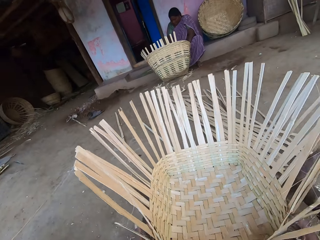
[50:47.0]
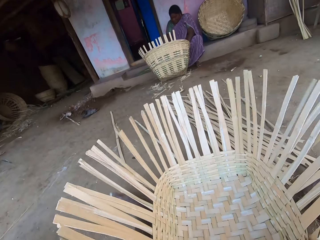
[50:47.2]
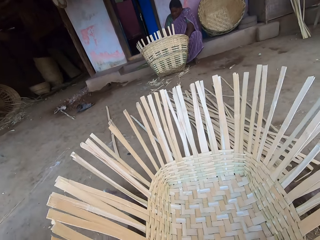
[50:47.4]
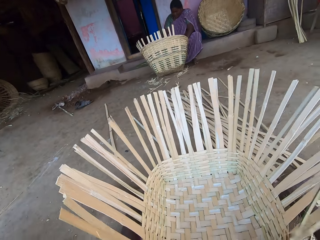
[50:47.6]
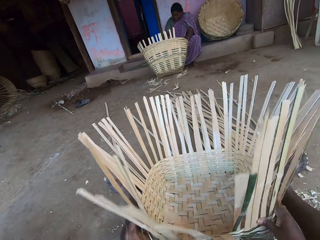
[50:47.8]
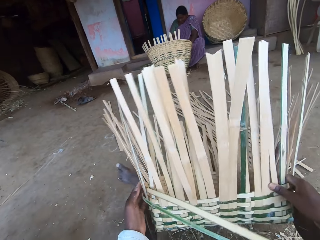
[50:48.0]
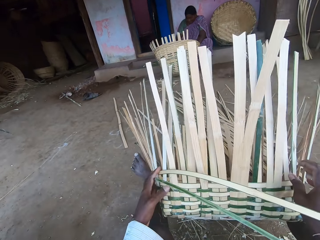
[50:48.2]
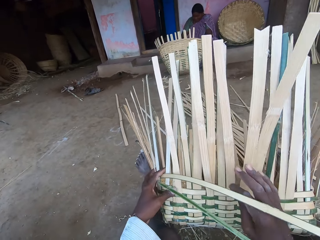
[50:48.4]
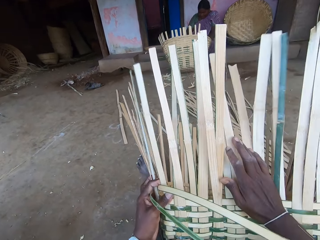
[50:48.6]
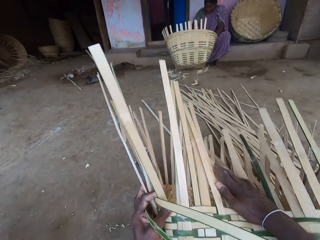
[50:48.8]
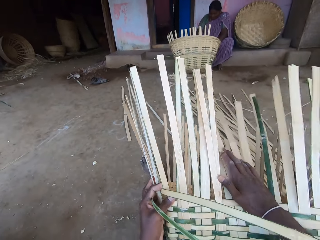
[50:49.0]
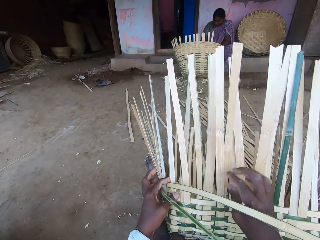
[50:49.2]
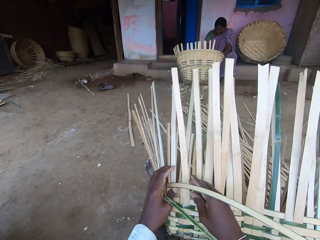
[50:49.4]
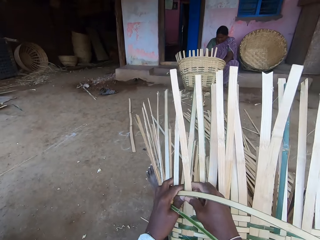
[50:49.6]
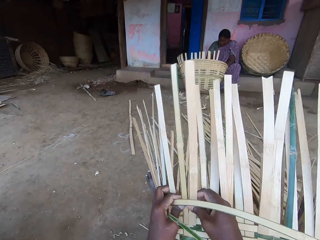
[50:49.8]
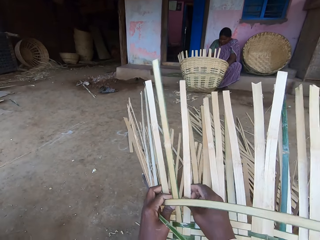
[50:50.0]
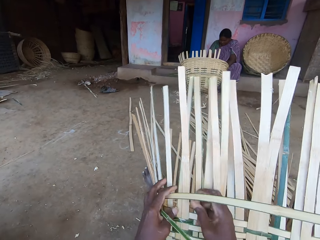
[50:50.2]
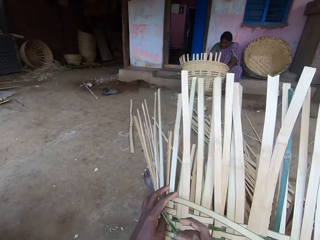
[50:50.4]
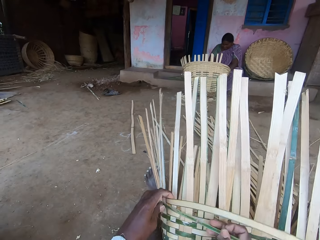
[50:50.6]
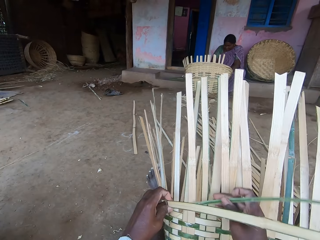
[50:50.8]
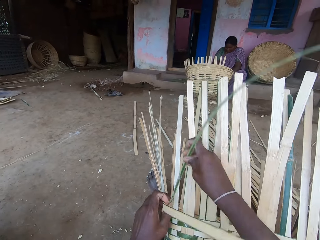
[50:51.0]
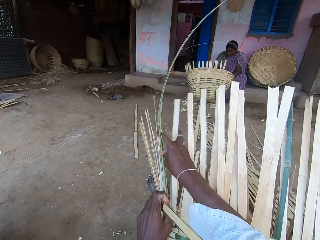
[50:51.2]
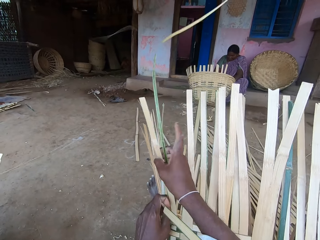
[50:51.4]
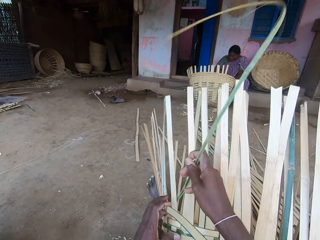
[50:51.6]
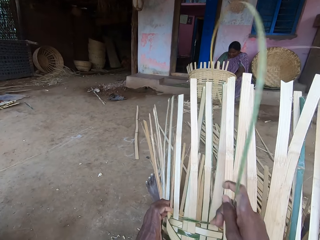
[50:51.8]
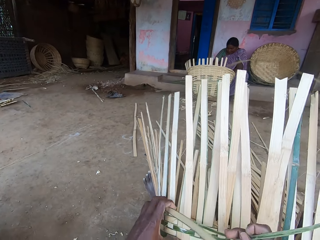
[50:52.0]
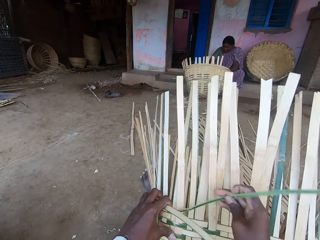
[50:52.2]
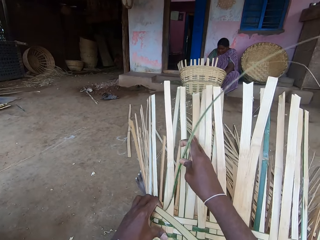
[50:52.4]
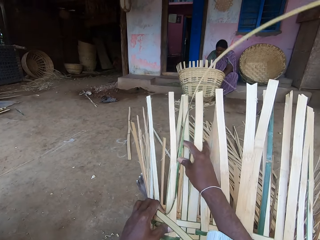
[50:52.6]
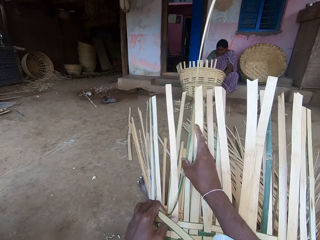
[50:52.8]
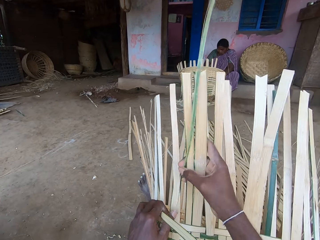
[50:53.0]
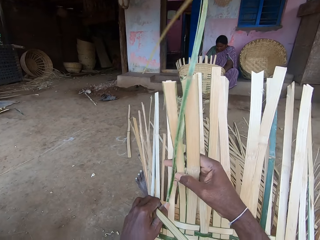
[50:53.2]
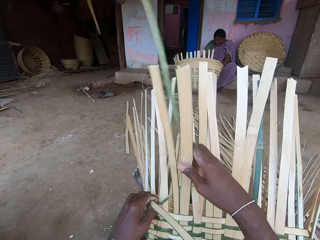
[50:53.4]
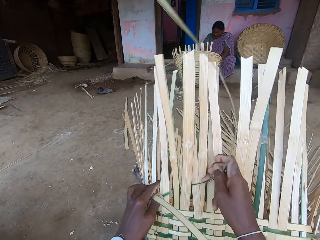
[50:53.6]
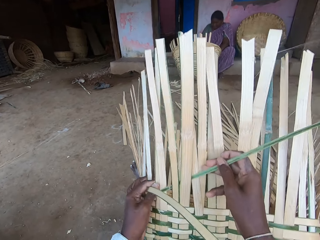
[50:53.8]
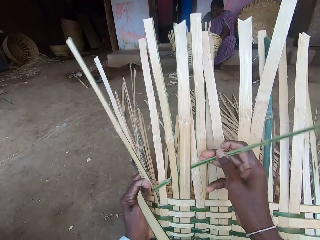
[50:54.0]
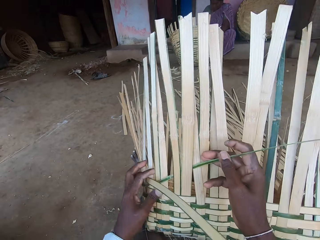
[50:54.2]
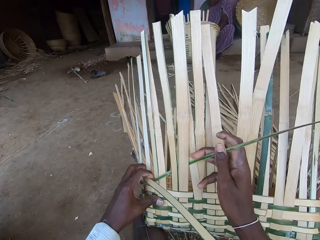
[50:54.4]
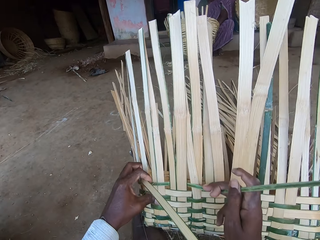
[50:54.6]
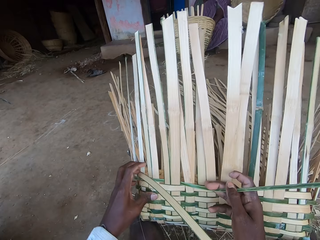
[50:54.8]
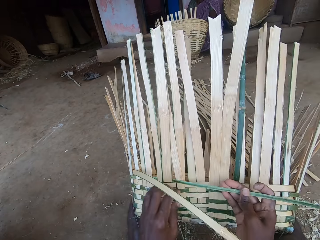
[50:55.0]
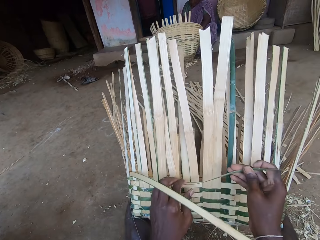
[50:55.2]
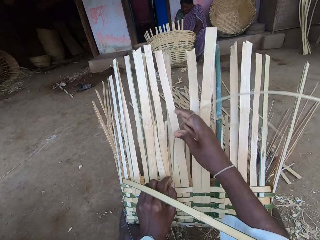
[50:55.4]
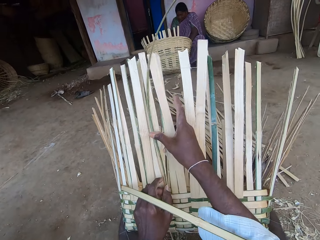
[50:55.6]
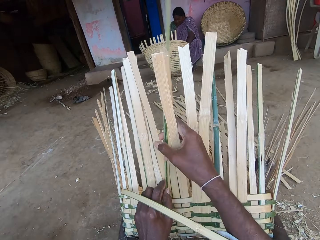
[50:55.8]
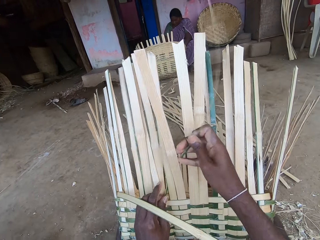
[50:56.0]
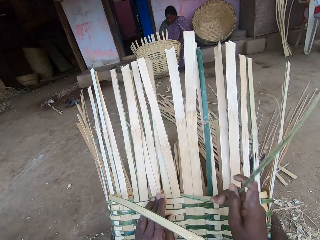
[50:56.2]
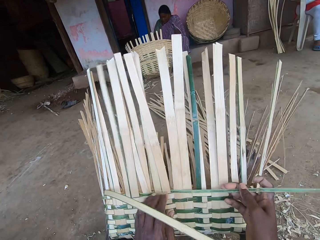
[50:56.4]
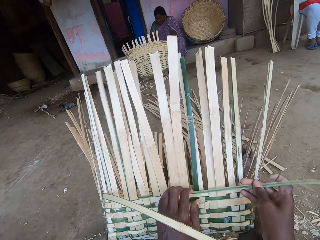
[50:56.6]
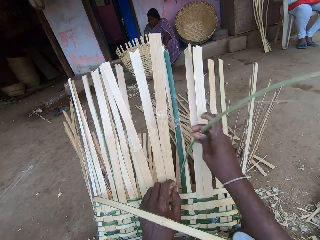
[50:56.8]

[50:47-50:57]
The camera wearer adjusts the basket on the ground with both hands. She laughs. She raises the basket on the ground with both hands. A person interacts with the camera wearer. The camera wearer bends the bamboo strips with her right hand. She weaves the basket with the bamboo strips in both hands.

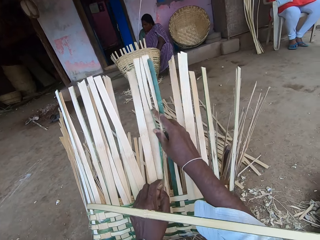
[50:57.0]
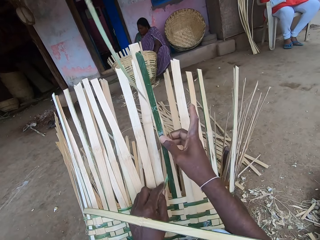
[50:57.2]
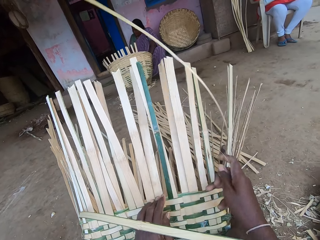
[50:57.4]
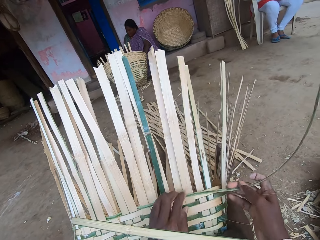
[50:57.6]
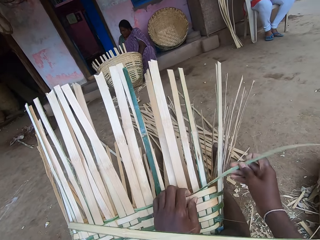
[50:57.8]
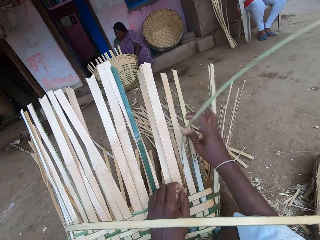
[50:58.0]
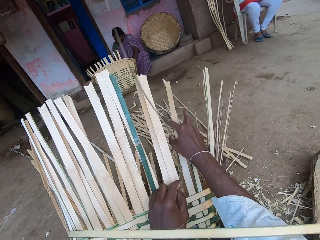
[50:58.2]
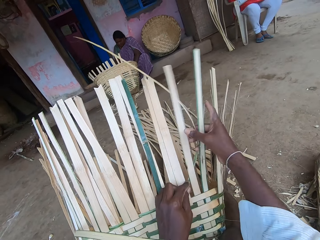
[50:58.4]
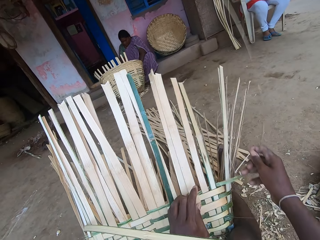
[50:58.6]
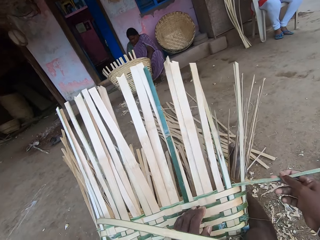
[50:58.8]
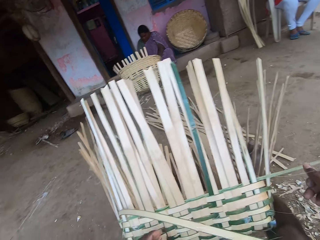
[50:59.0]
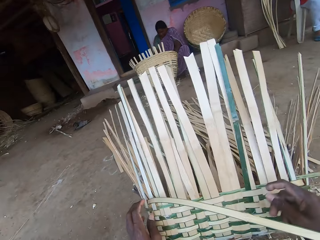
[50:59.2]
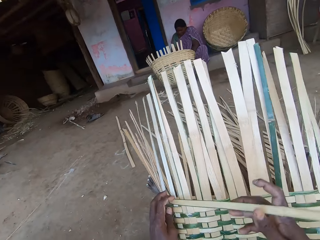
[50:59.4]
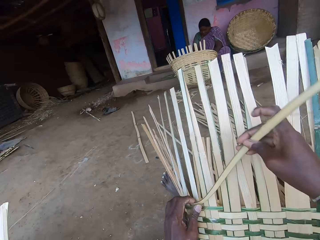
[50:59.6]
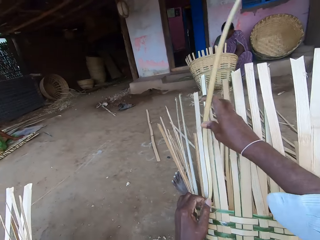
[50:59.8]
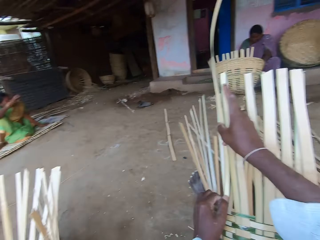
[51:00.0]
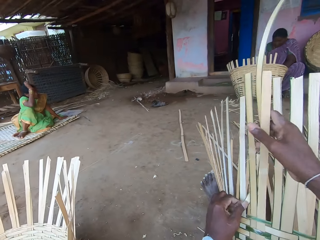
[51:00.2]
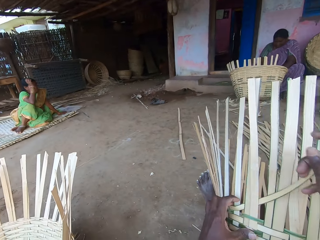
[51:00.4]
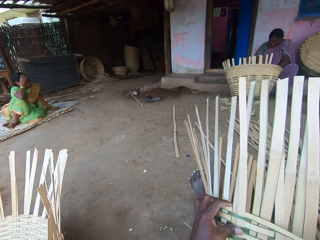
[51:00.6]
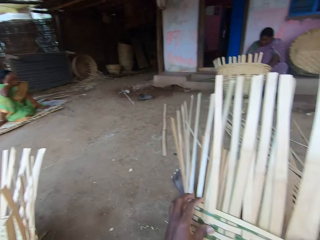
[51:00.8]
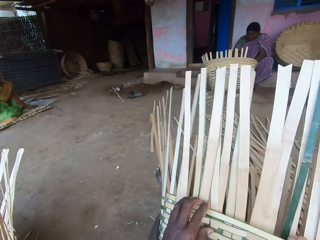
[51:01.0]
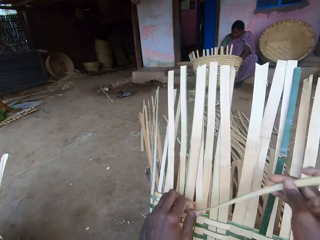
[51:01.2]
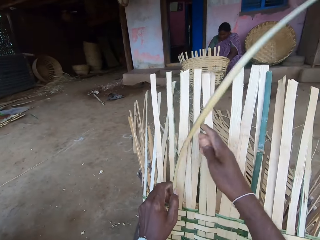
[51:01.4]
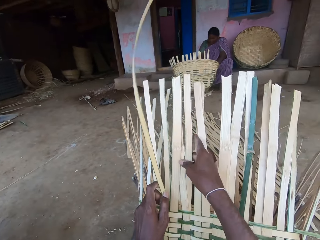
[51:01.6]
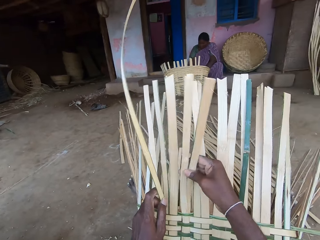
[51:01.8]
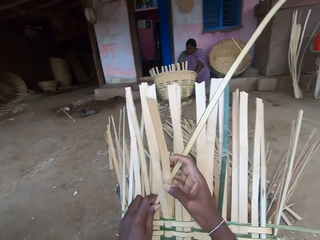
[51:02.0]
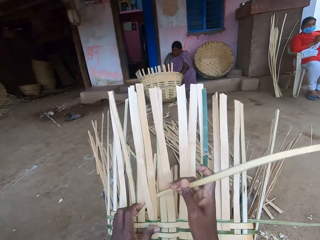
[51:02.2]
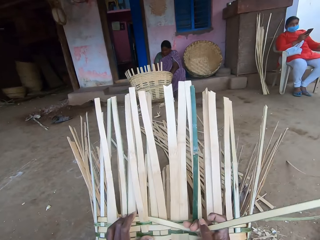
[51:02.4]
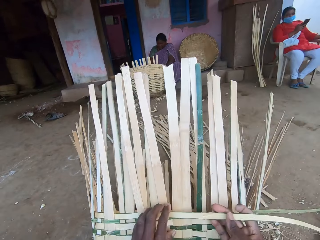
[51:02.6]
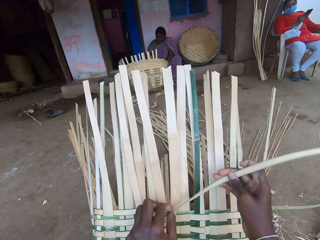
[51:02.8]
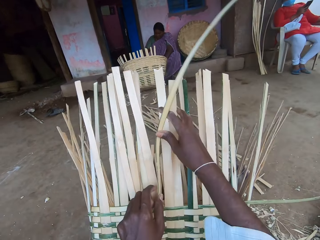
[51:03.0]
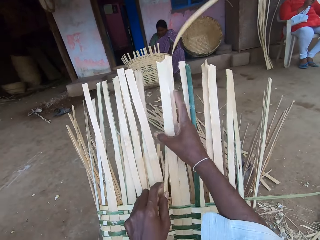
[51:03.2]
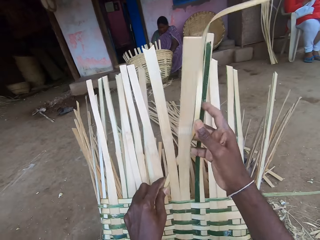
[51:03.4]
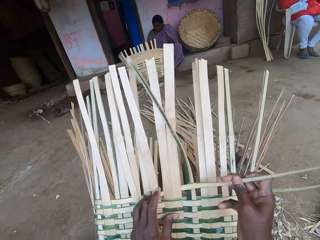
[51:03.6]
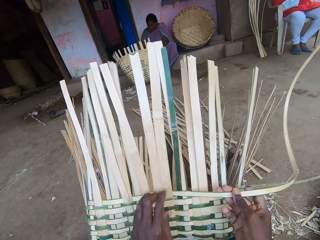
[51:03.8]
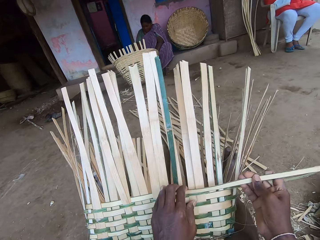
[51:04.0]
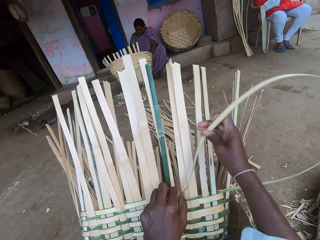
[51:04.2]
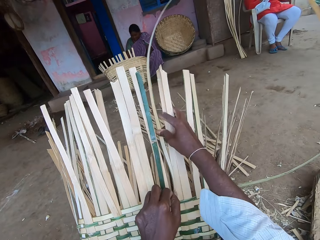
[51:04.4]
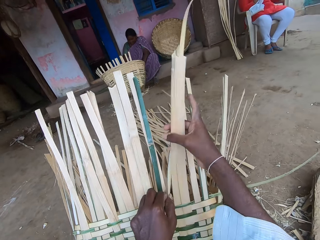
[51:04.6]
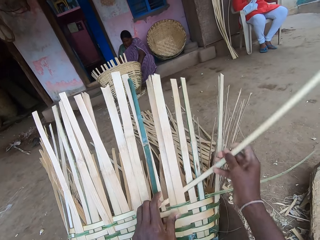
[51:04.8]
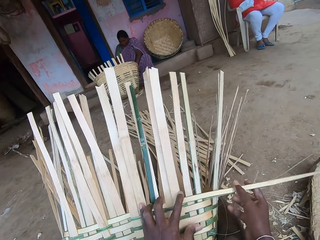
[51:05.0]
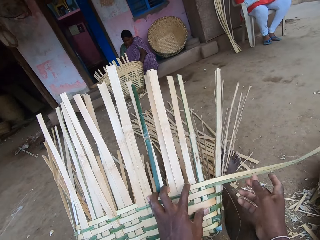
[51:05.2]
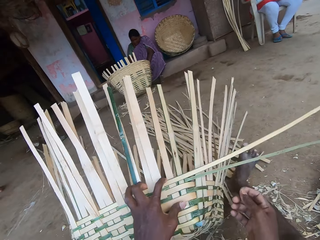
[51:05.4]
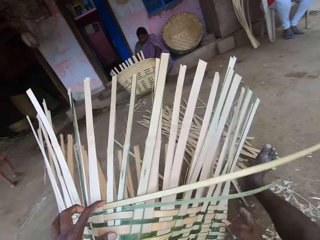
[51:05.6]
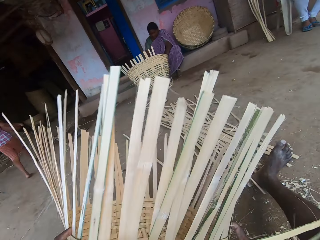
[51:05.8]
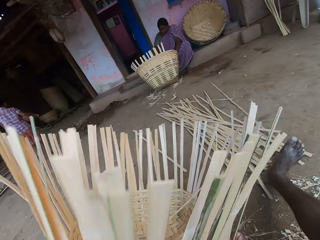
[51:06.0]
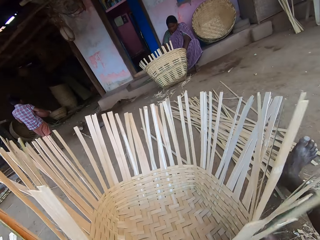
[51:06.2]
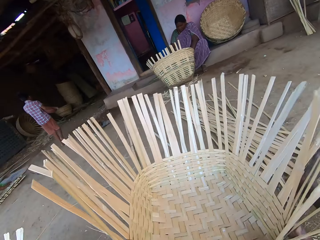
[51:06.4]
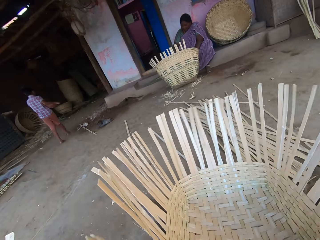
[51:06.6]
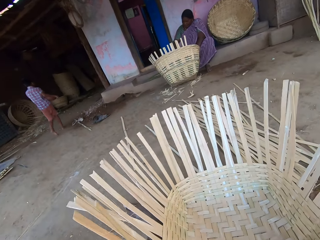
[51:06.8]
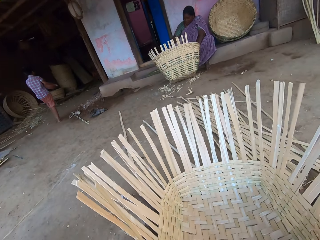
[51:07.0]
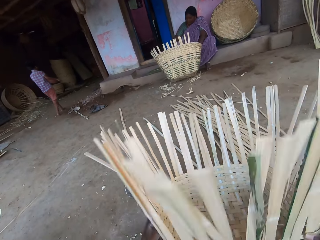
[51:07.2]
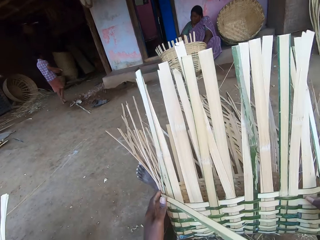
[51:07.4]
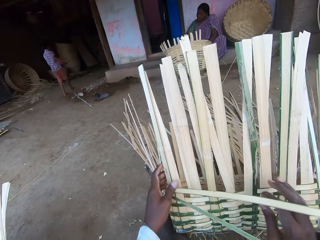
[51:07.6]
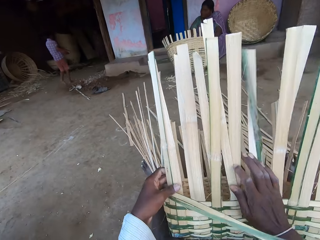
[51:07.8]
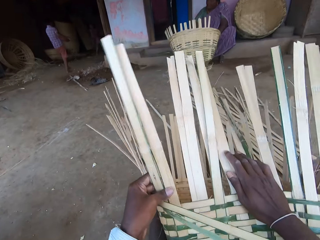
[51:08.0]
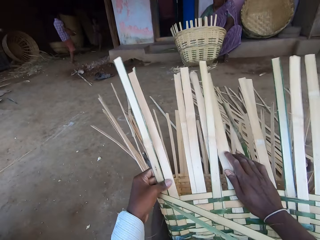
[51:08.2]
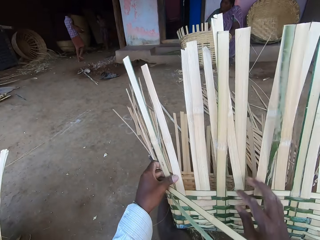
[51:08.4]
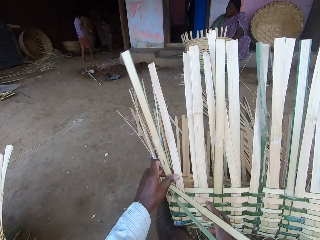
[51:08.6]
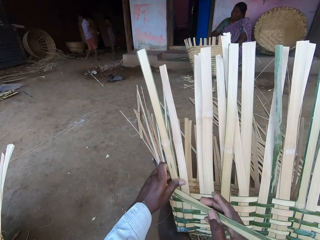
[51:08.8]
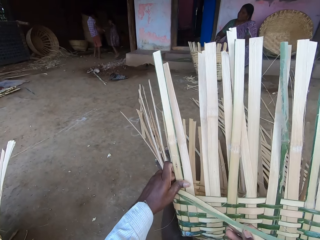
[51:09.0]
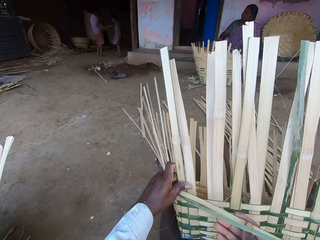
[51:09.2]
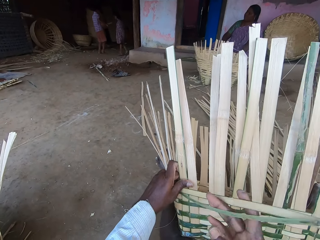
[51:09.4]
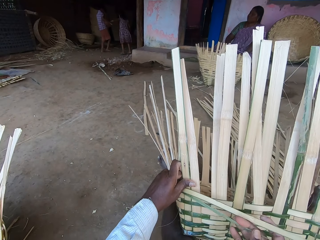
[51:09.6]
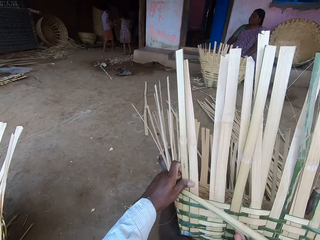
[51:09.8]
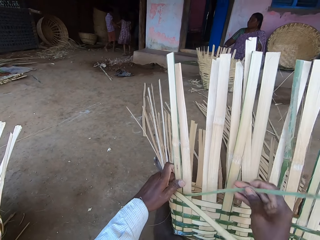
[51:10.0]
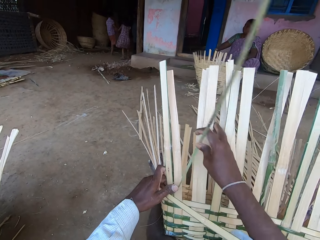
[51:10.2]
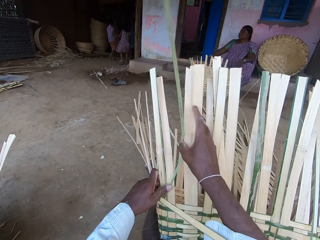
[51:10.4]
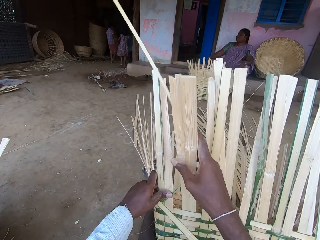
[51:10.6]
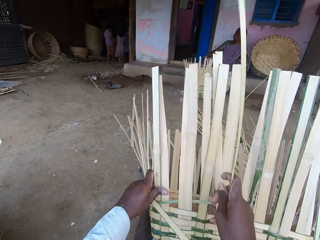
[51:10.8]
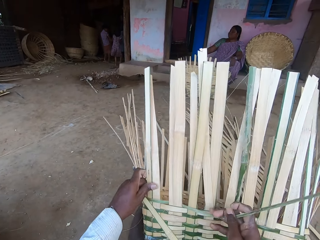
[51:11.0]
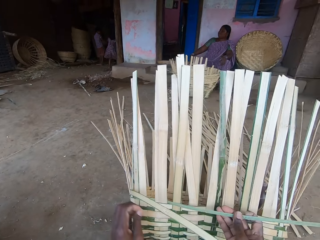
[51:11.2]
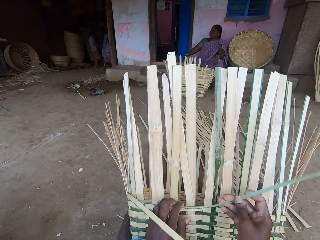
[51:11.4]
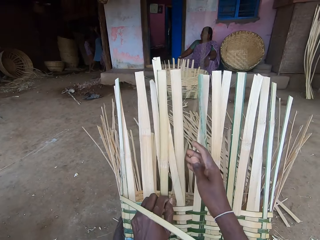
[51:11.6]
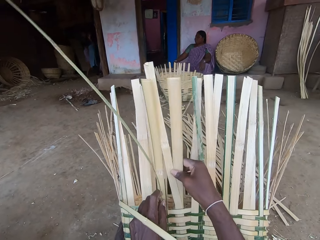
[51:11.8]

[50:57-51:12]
A woman raises her right hand on a mat. A person touches the head. The camera wearer turns around. Another person interacts with the camera wearer. The camera wearer turns the basket on the ground with both hands. She adjusts the basket on the ground with both hands. She puts the basket down. She raises the basket on the ground with both hands. She bends the bamboo strips with her right hand. She holds the bamboo strip with her right hand. She weaves the basket with the bamboo strips in both hands.
